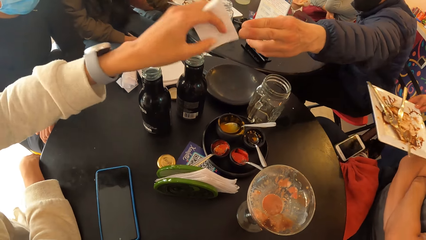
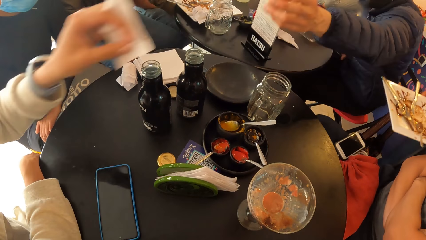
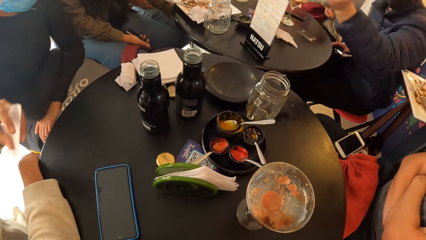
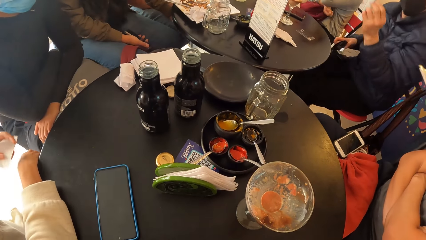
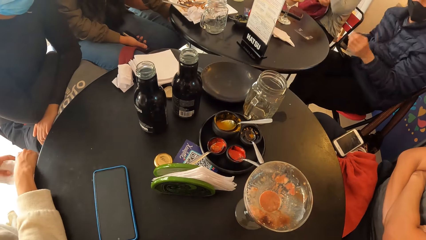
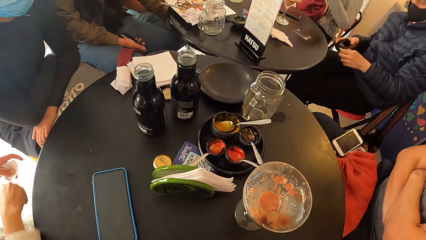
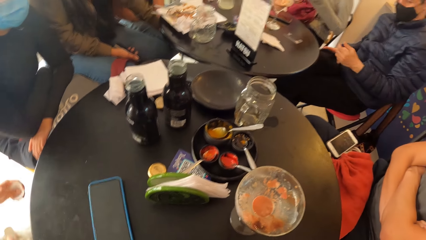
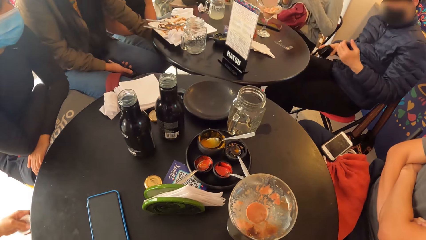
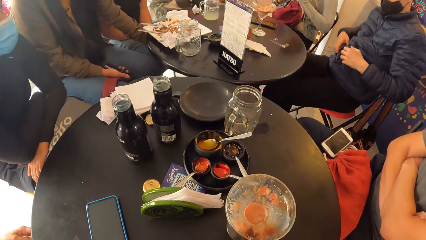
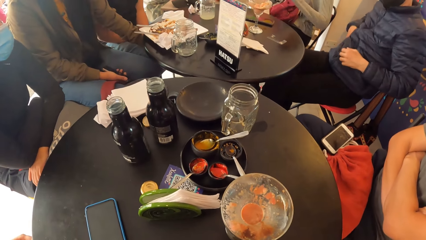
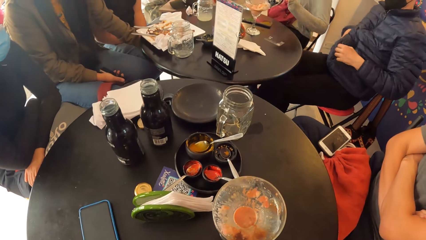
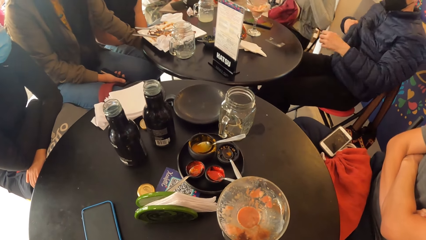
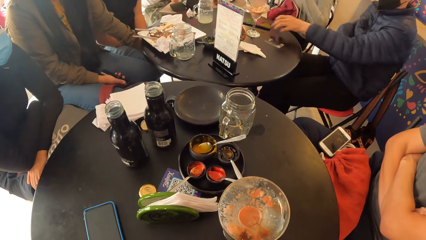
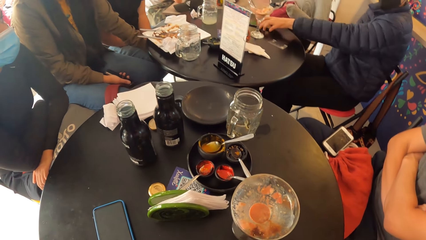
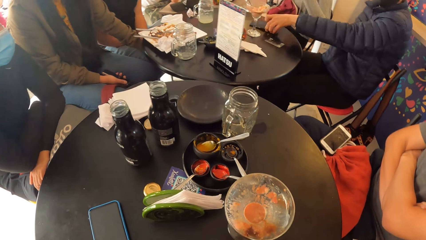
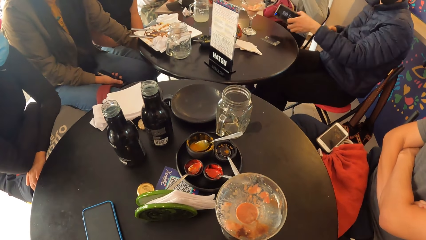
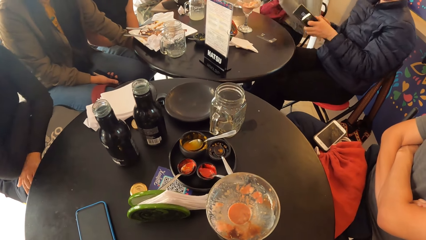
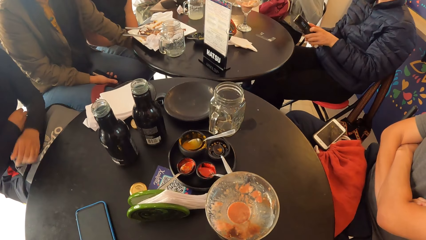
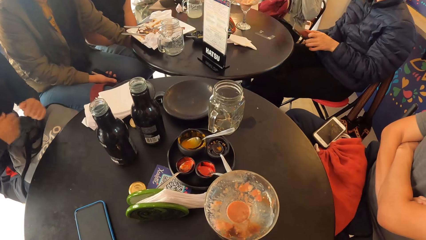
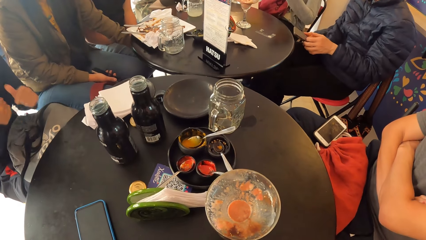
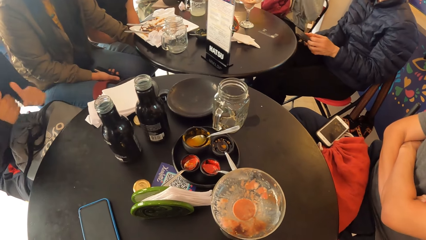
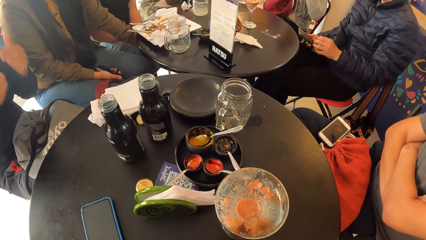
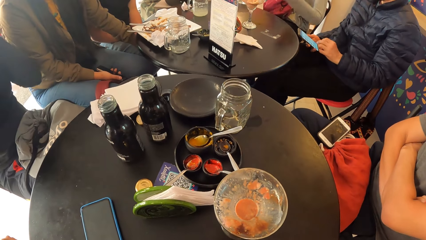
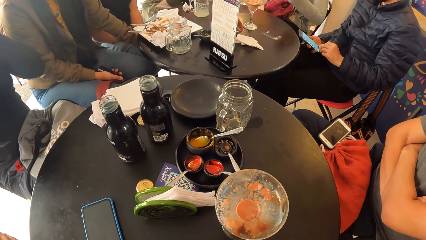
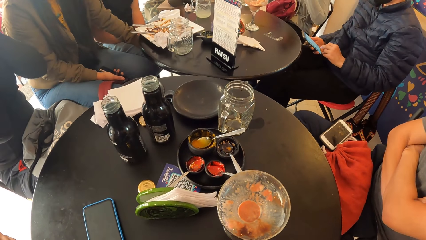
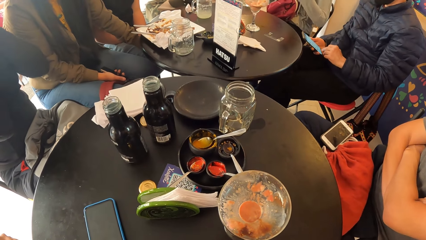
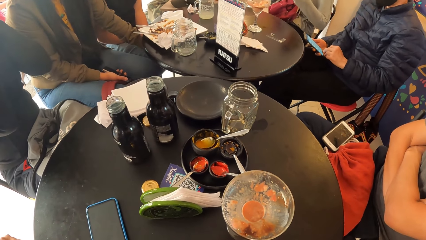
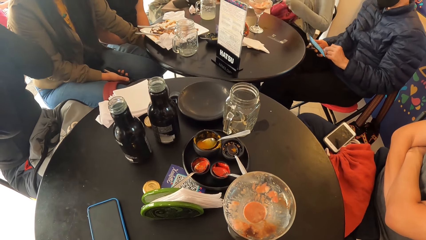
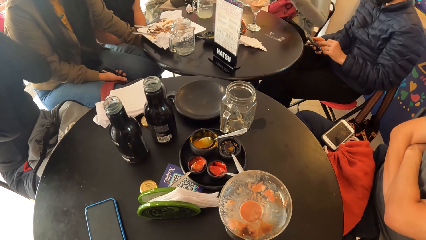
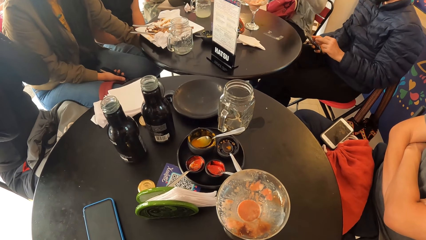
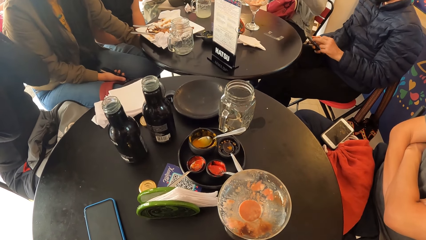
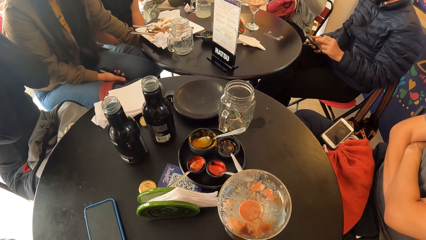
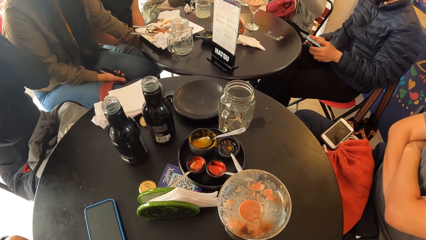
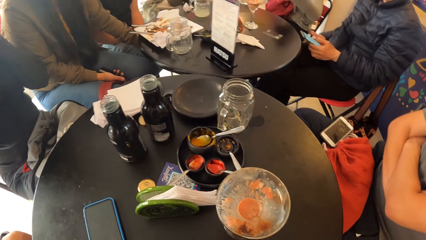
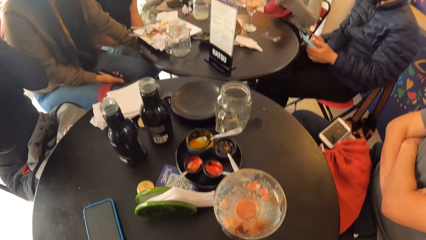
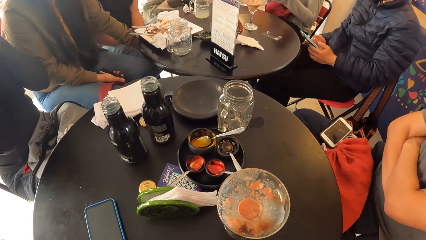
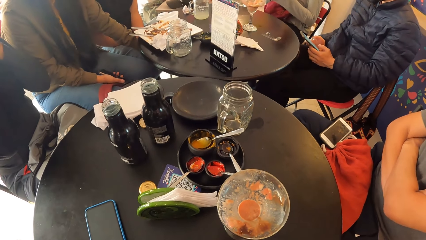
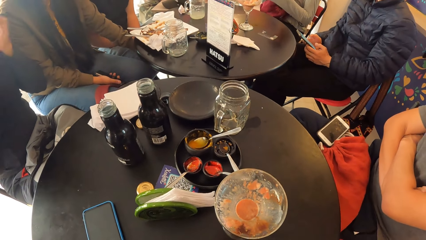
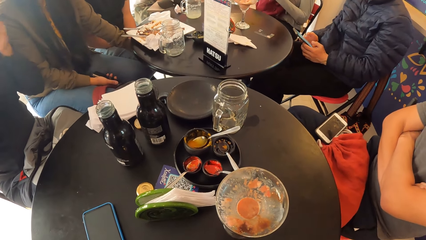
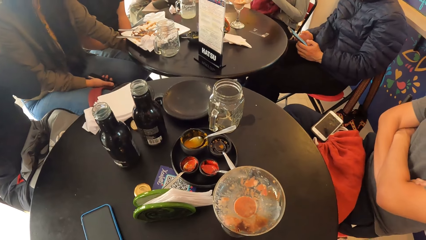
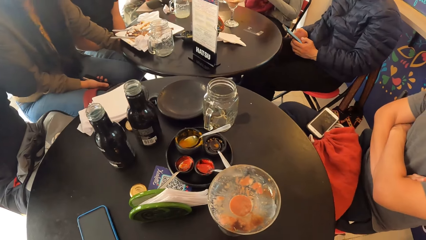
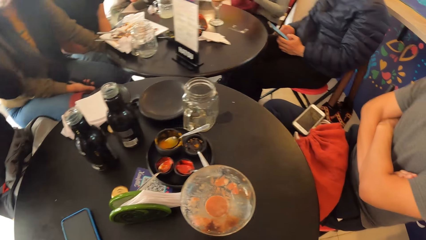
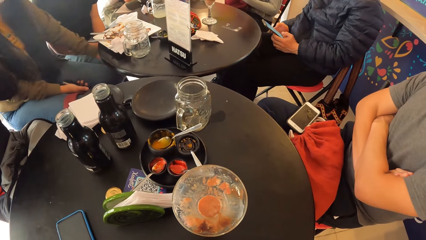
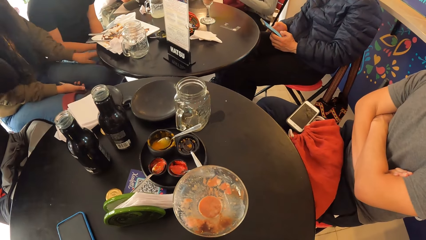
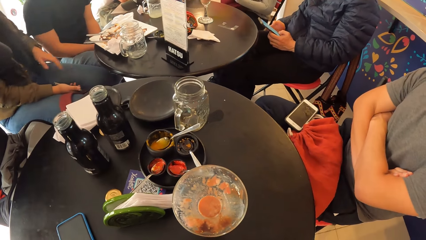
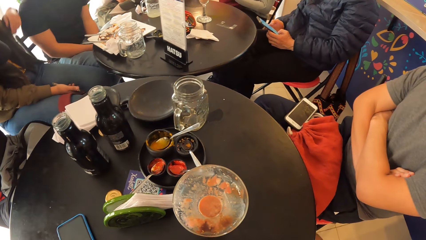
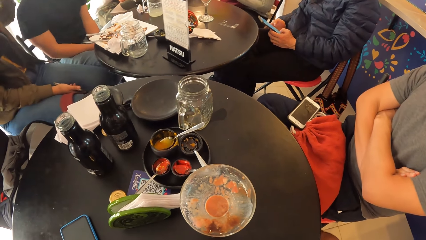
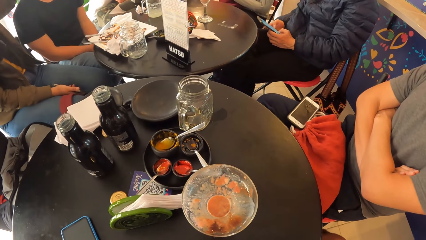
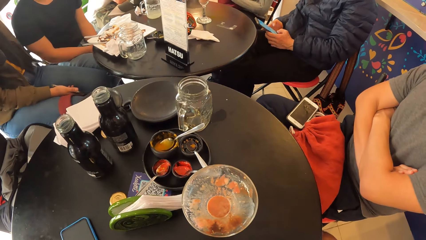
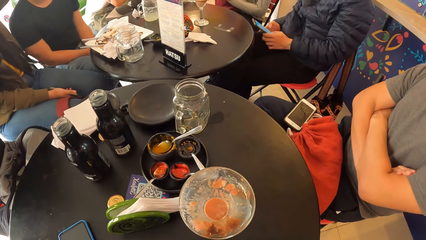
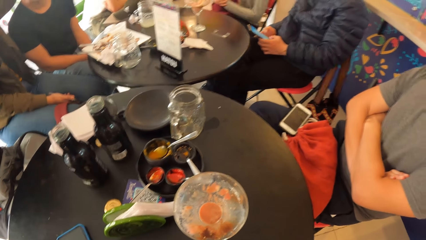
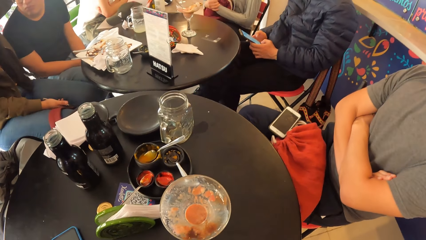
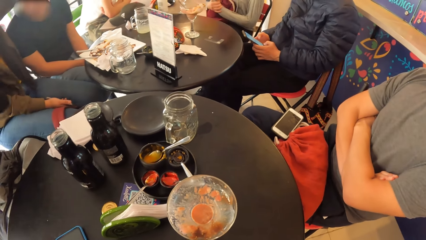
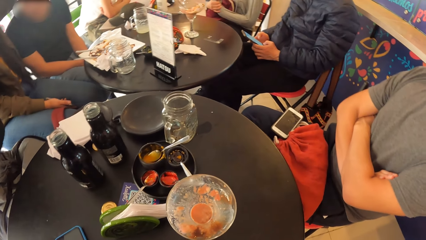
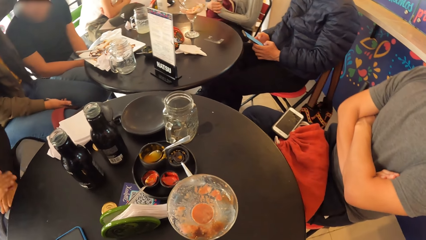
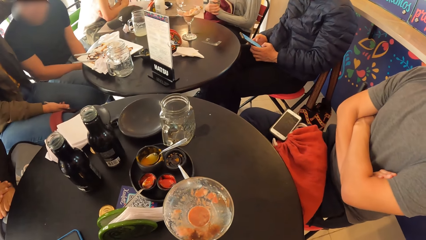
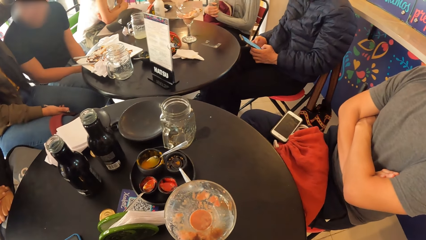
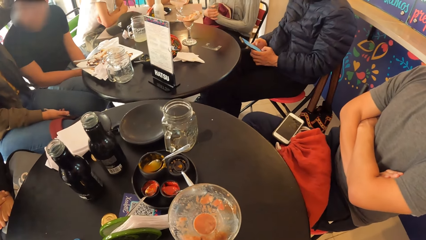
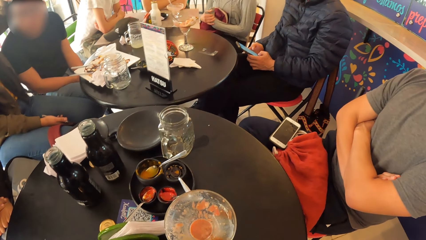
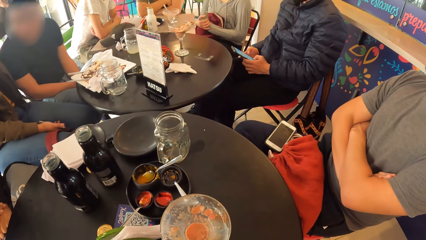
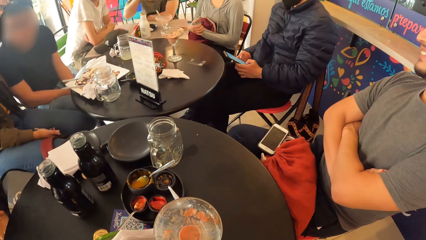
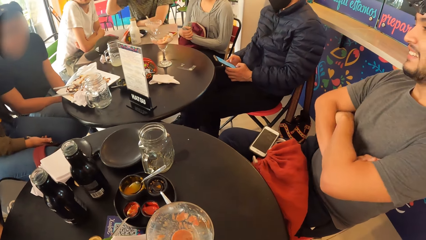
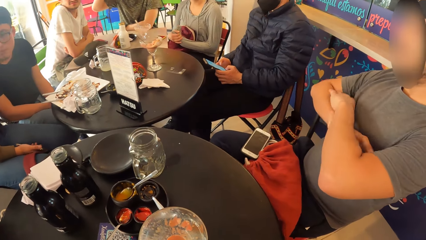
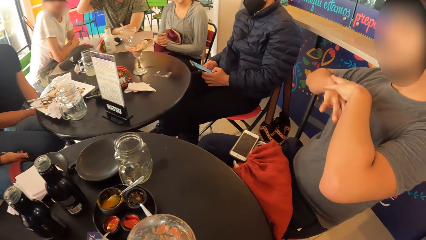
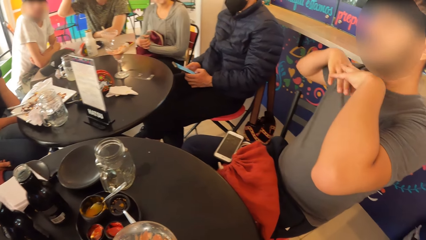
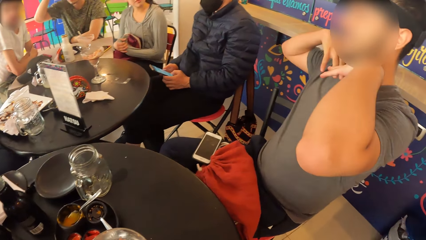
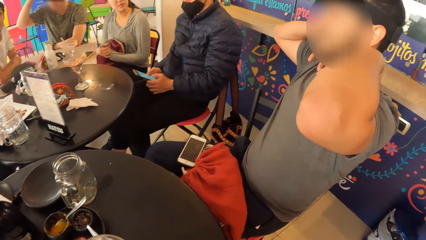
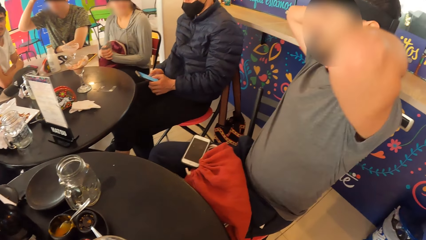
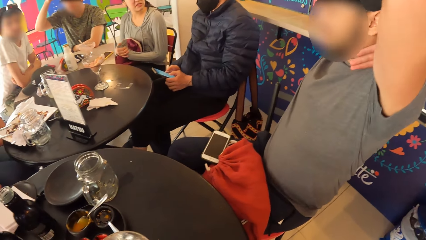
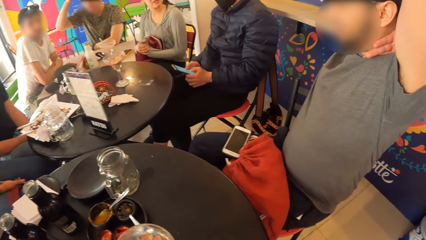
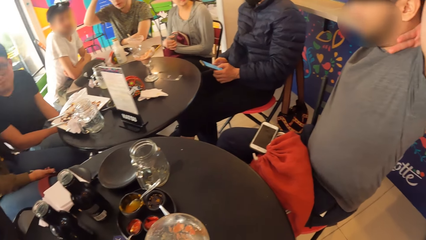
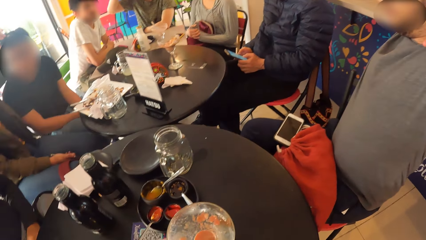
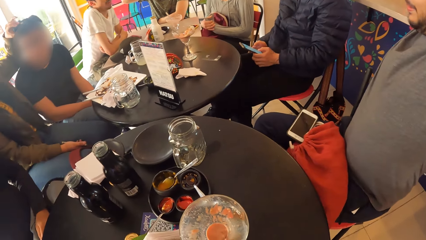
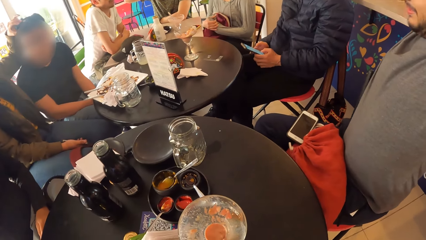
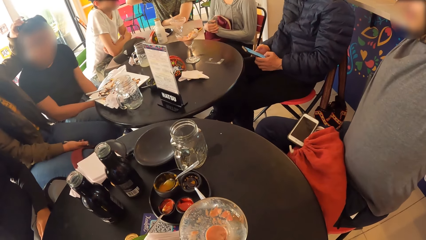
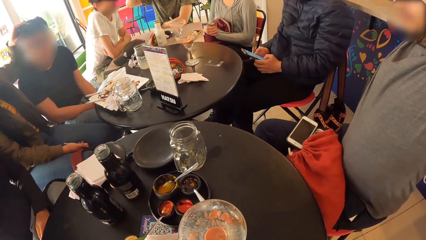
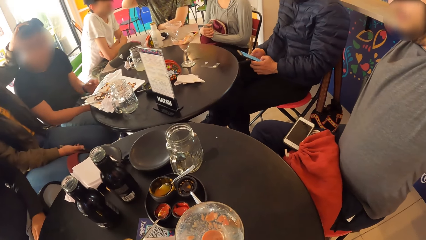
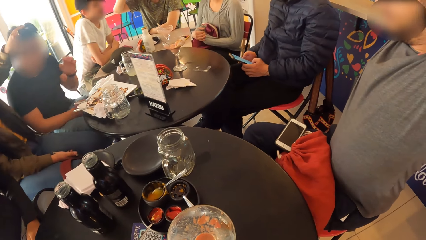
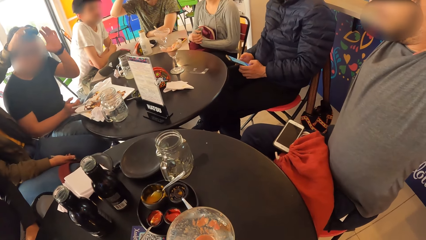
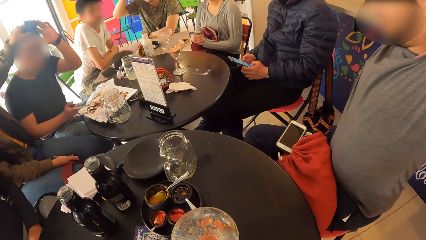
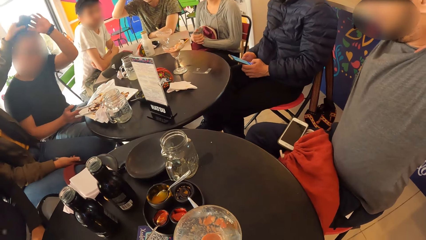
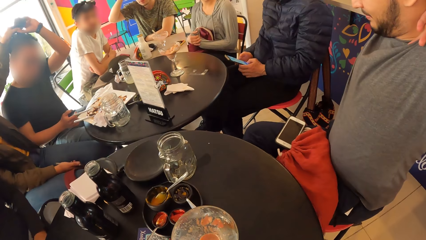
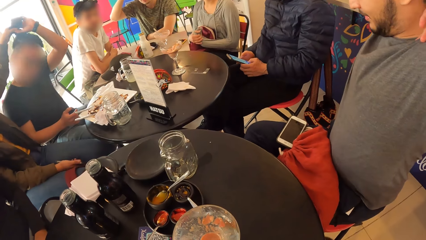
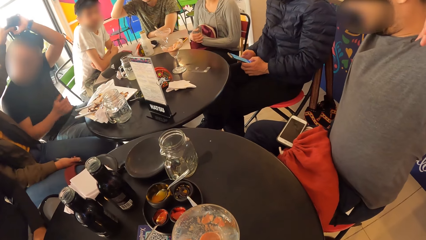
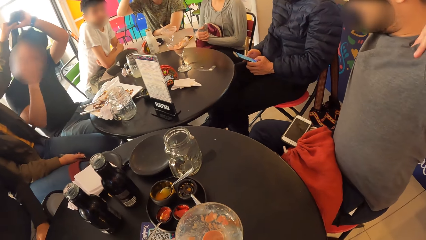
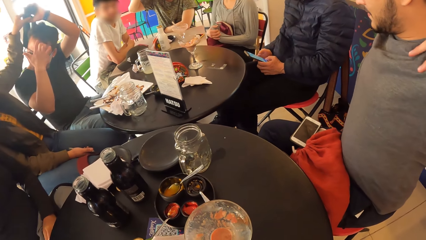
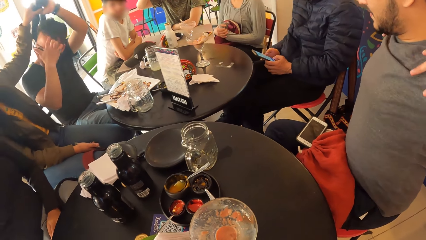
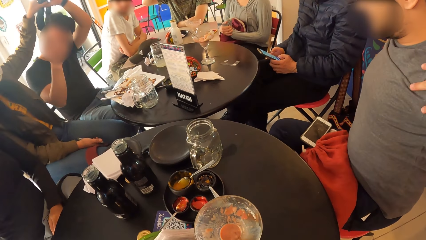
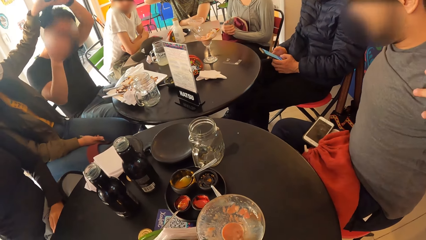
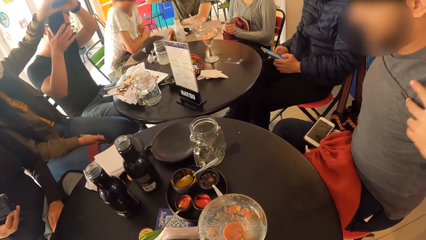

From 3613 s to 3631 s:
The man puts the wallet inside his pocket with his right hand and picks up a phone from the table with his left hand. The woman touches a camera on another man's head with her left hand. The woman and the other man remove the camera with their left hands.
